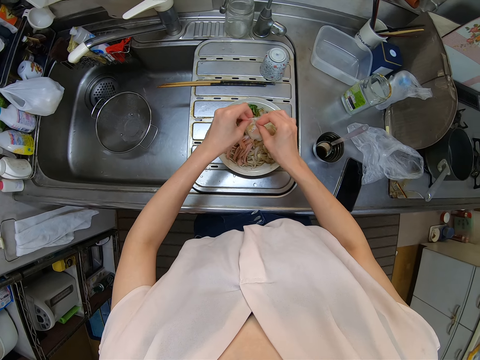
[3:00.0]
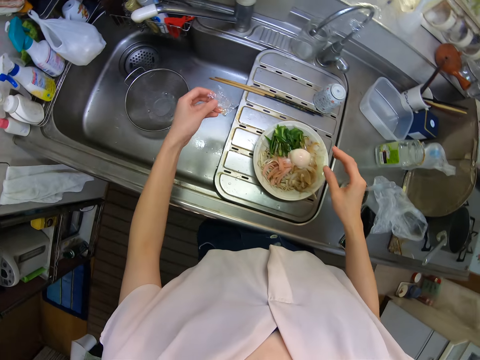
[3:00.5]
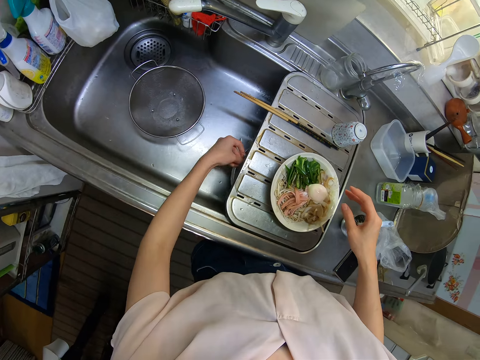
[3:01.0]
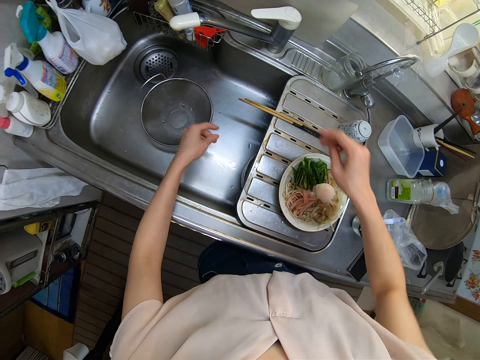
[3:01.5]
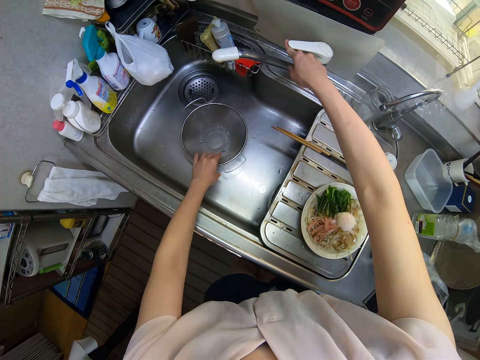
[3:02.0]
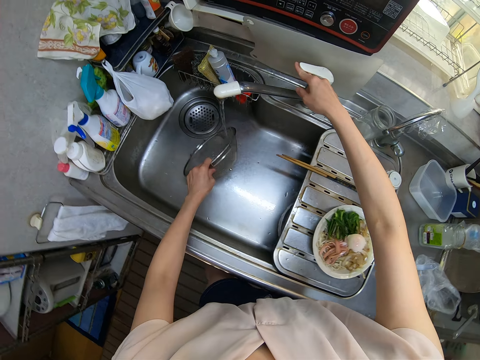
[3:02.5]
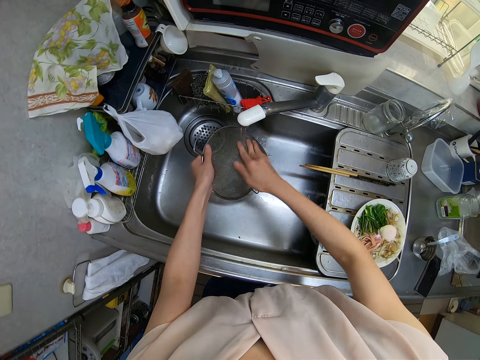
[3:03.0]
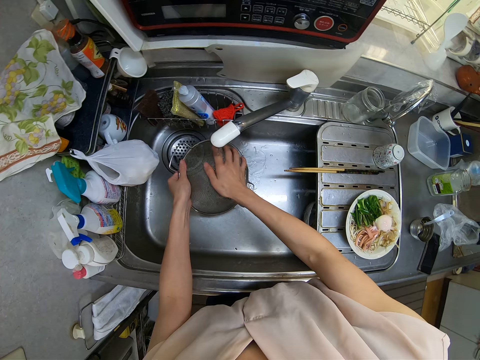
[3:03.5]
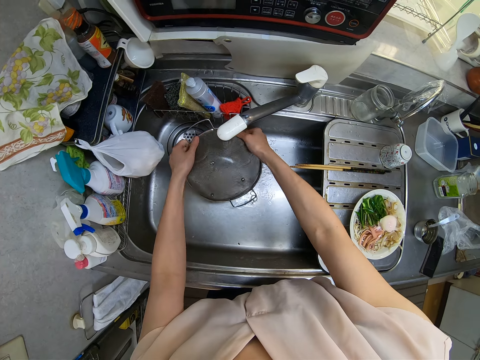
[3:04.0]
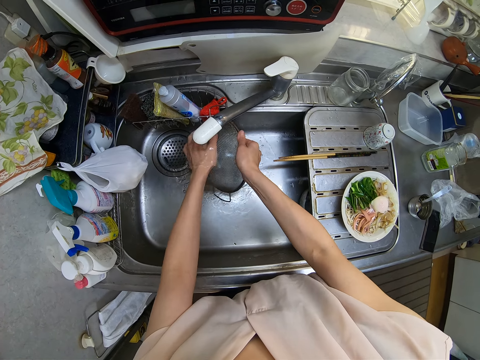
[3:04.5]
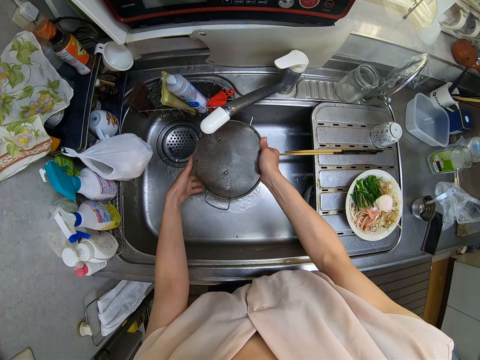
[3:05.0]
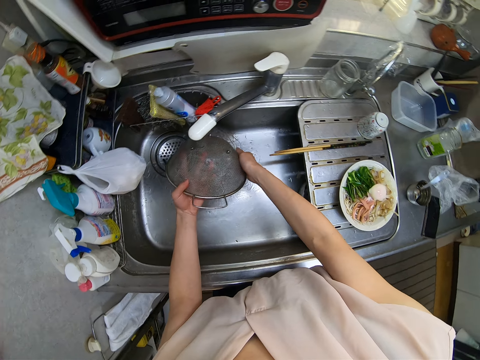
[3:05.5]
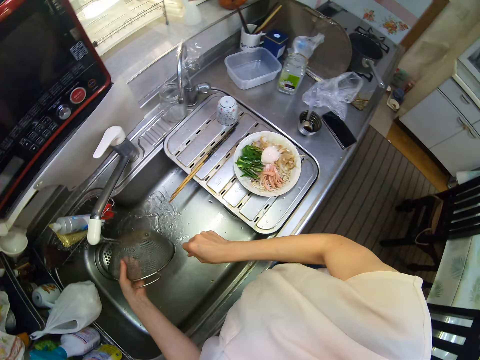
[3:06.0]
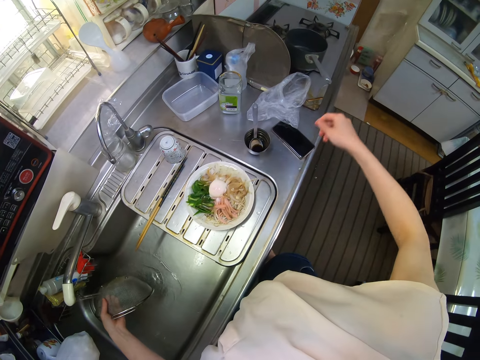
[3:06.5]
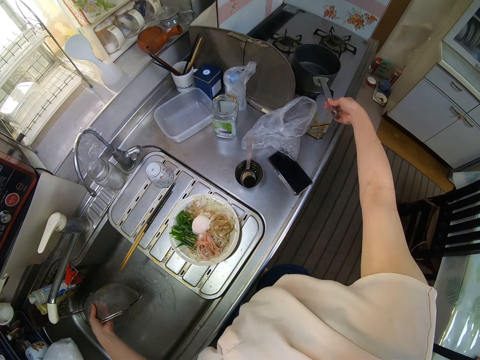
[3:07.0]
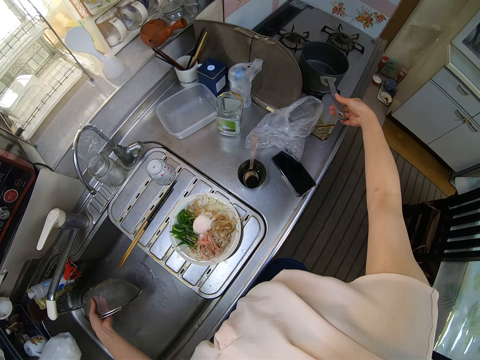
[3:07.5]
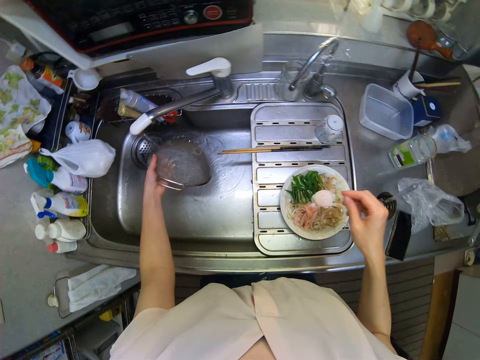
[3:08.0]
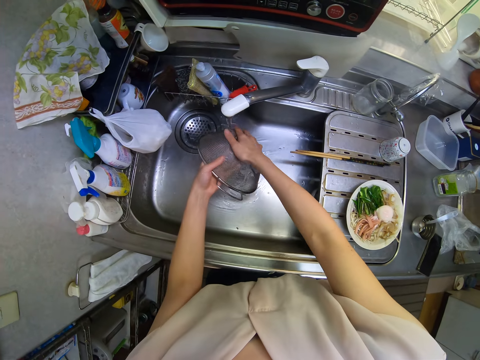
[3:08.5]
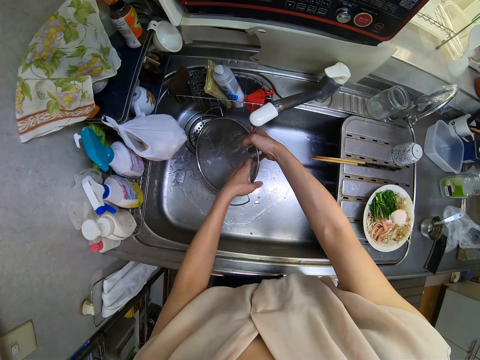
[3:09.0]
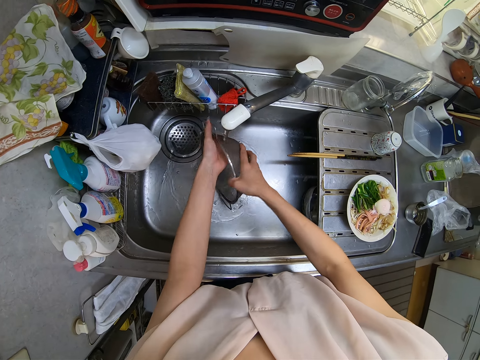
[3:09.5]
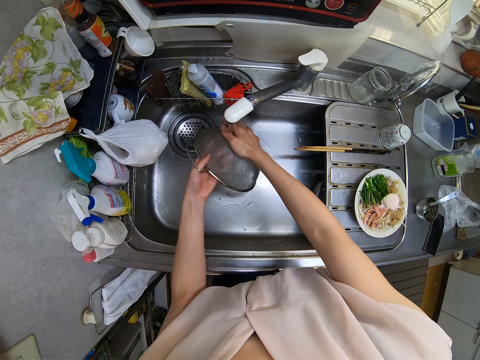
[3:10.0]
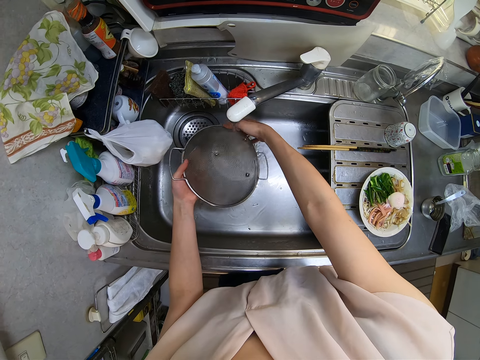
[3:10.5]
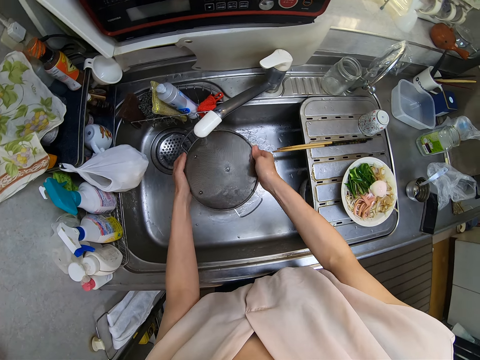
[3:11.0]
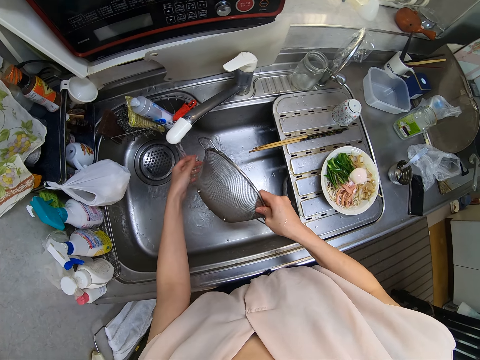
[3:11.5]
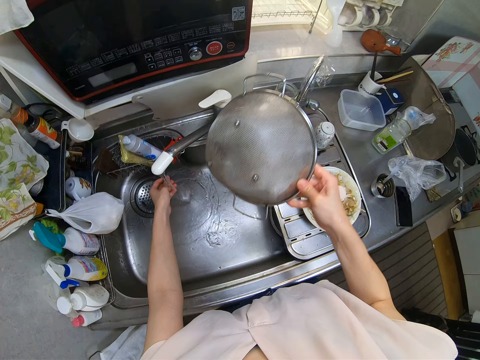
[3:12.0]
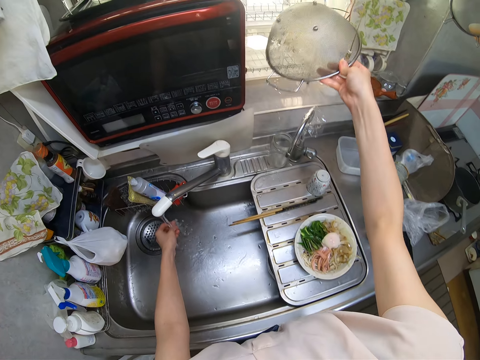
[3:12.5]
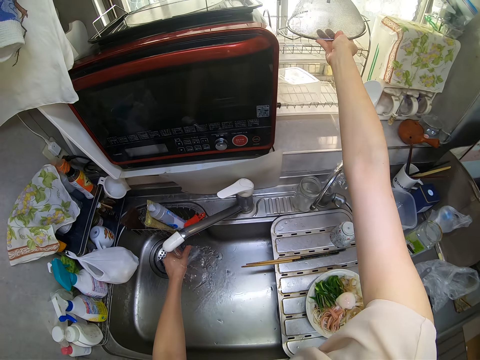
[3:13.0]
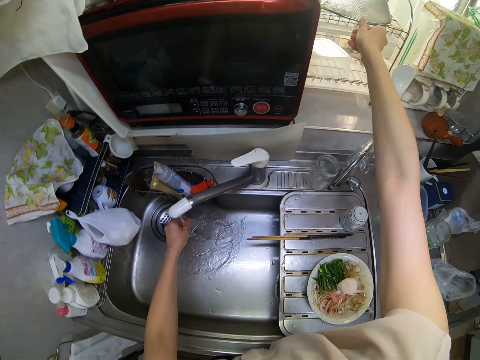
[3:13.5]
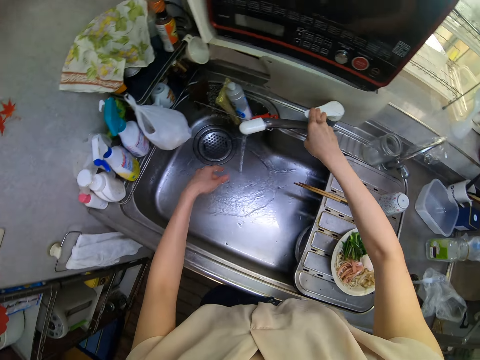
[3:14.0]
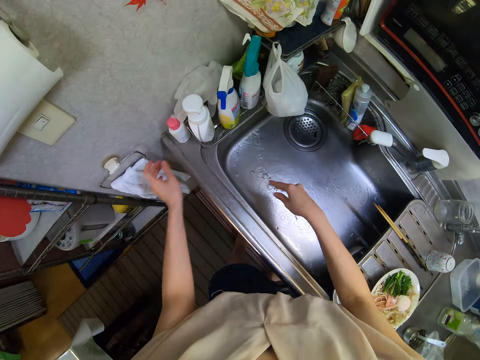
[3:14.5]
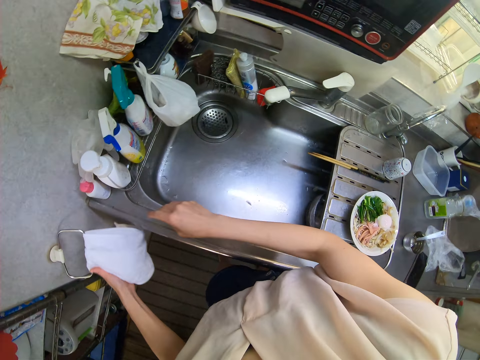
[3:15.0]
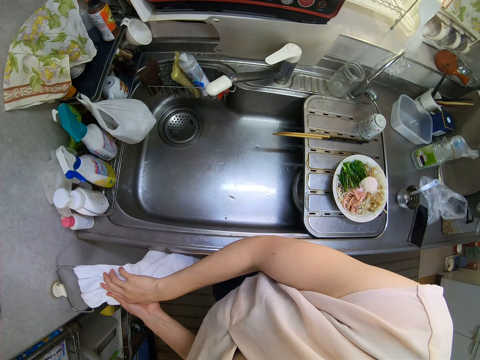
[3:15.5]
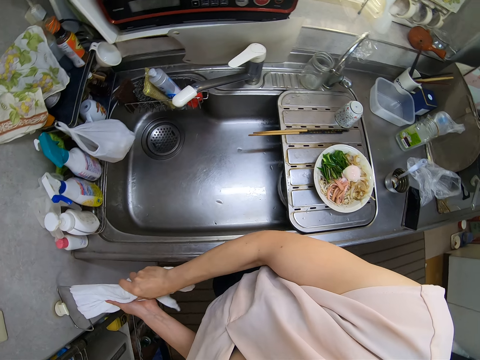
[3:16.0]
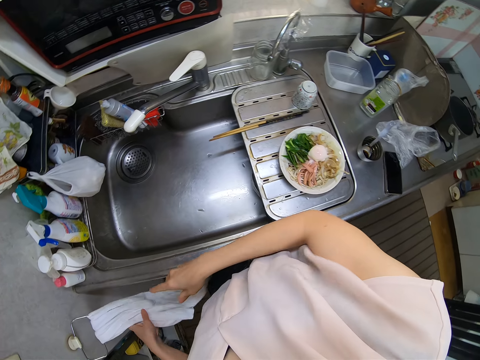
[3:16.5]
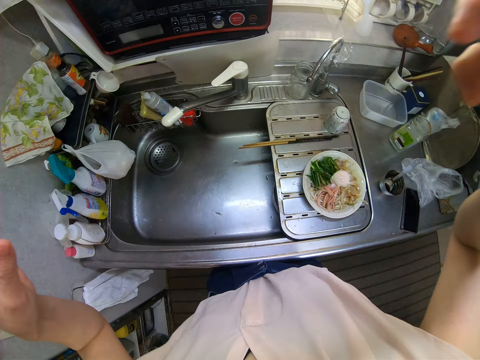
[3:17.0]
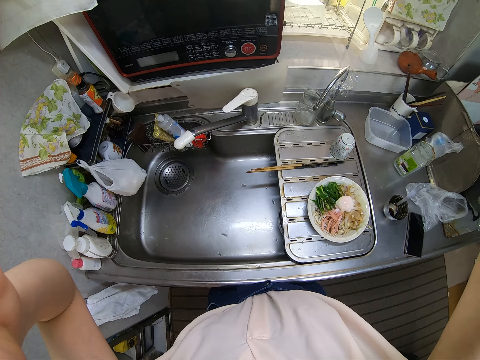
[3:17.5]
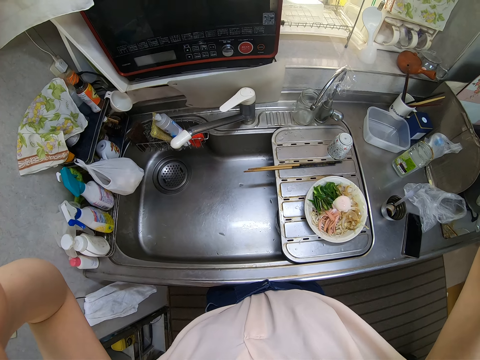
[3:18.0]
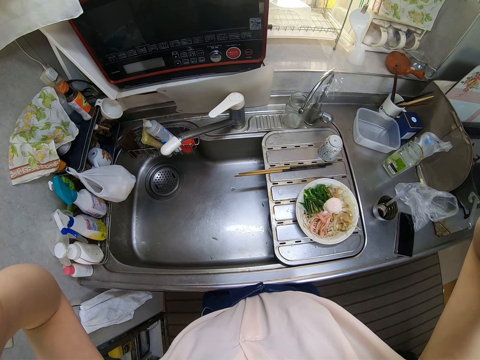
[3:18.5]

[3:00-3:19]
The camera wearer throws the paper in the sink. She places the sachet in the sink. She turns on the tap. She rinses the sieve in the sink. She adjusts the pot and holds a sauce pan on the cooker. She rinses the sieve in the sink. She puts the sieve in the dish rack. She rinses her hand and closes the tap. She cleans her hand on a napkin on a hanger close to the sink. She adjusts the camera. She touches the camera.
